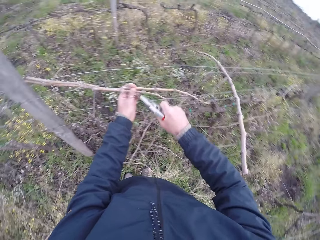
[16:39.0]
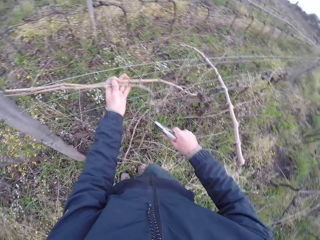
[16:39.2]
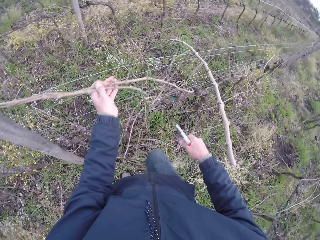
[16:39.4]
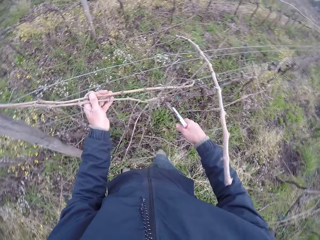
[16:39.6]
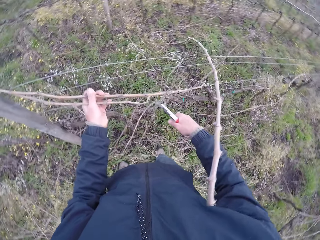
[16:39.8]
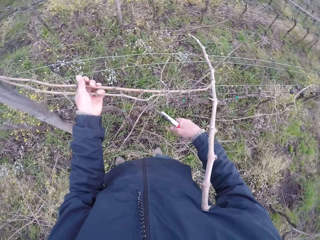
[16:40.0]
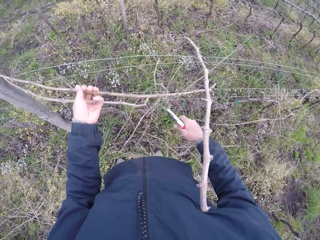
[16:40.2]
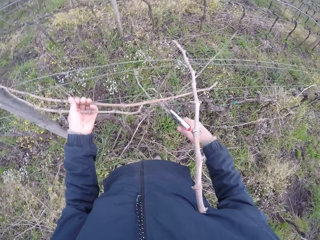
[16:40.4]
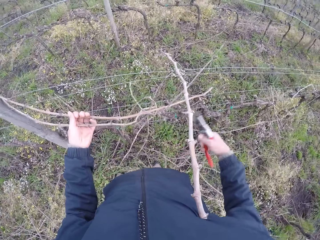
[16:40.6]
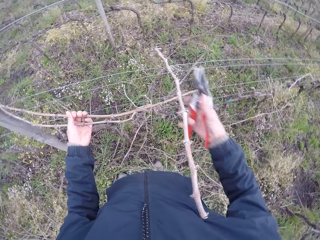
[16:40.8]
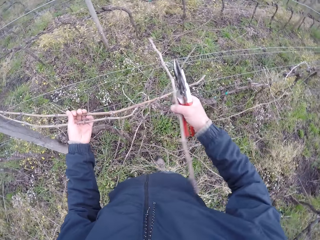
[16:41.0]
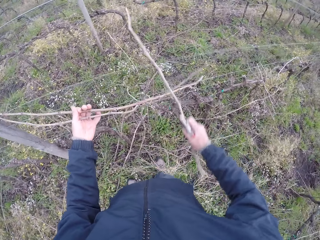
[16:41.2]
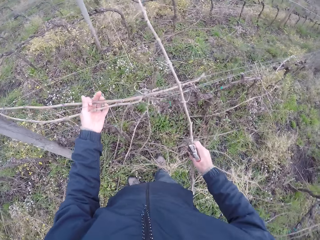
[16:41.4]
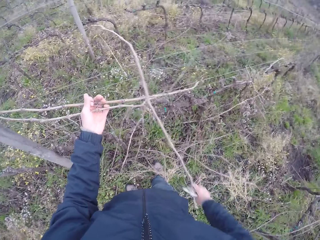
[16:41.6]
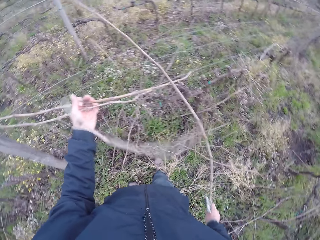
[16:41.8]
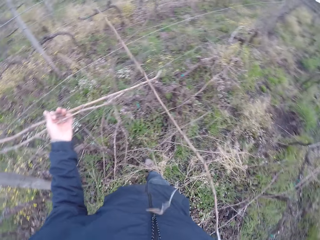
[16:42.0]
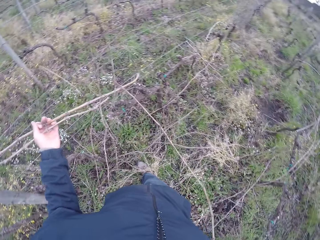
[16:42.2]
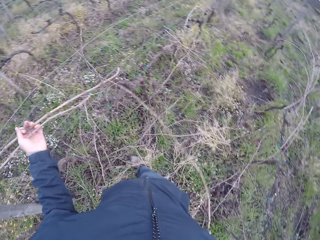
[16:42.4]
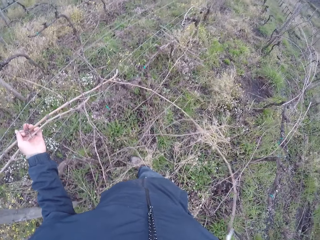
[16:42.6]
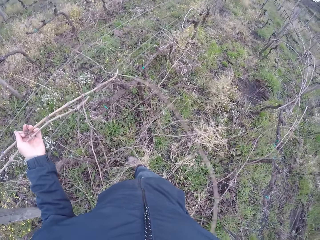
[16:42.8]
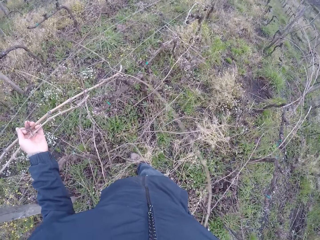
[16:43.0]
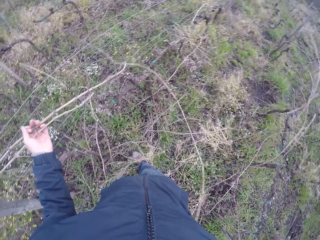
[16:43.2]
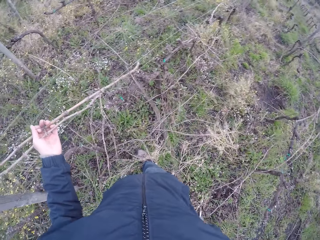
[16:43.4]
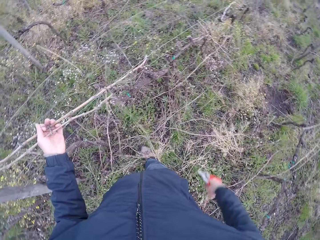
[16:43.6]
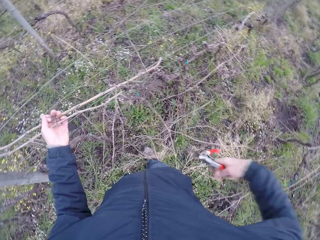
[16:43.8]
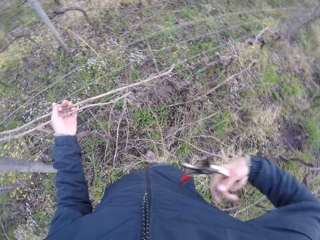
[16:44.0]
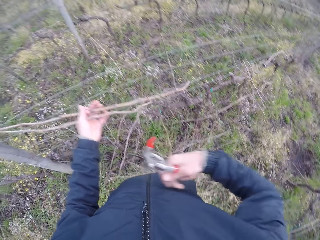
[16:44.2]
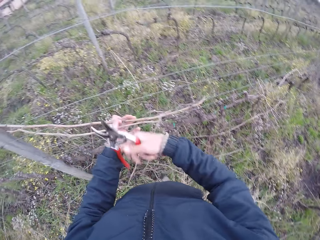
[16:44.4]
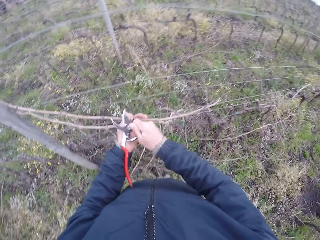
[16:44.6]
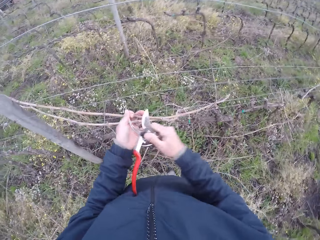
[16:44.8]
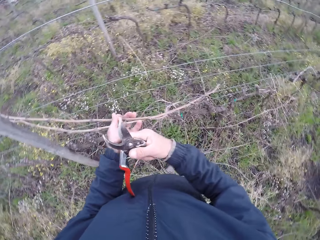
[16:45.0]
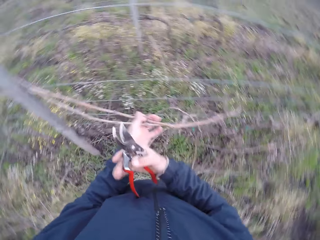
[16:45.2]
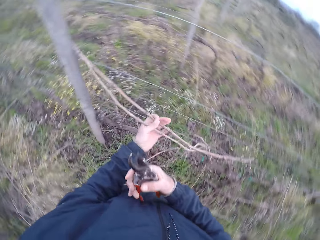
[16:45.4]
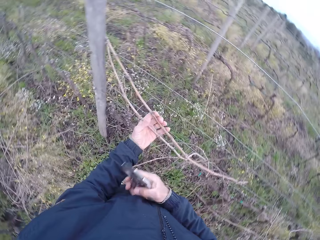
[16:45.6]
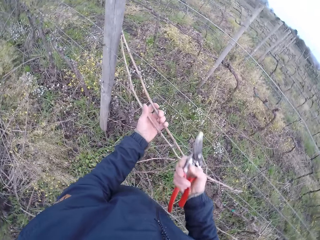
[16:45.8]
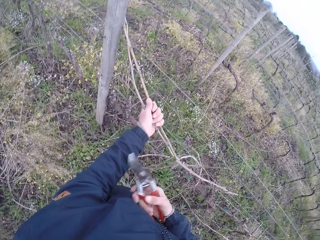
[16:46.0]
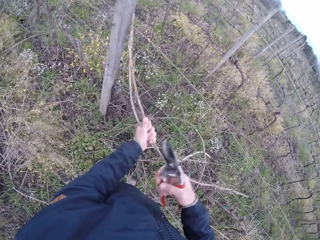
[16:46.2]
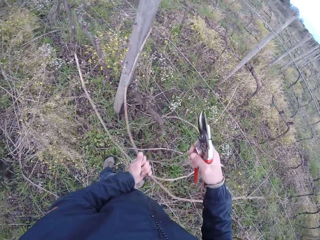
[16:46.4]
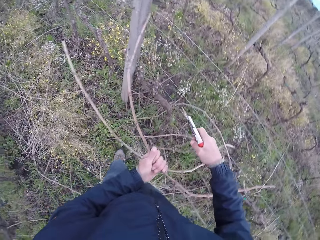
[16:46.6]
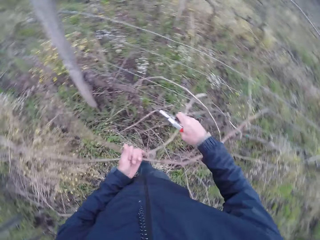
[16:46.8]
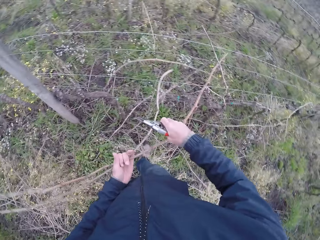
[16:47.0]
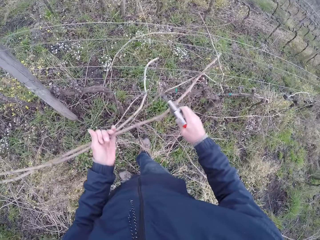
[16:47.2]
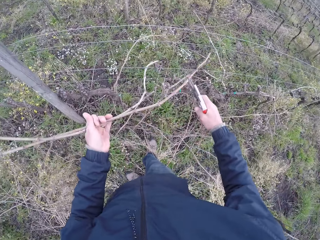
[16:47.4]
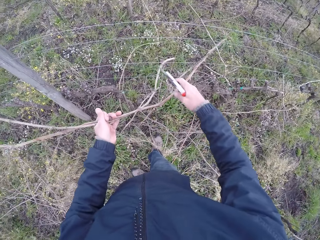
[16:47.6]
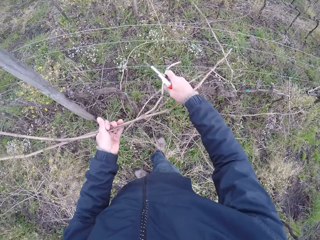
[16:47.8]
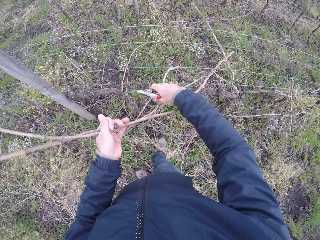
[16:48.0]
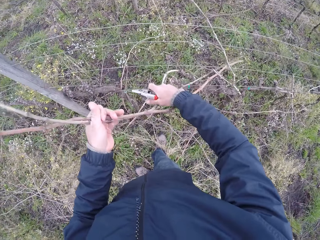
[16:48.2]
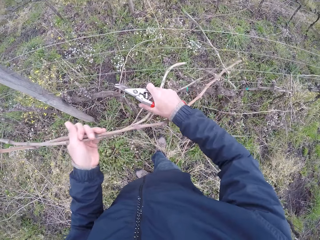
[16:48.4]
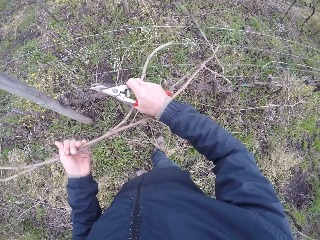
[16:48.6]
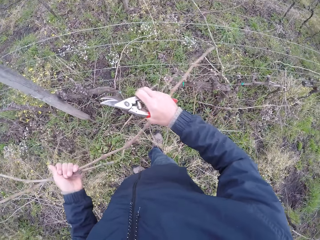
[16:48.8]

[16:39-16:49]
The camera wearer cuts a stem with pliers. He draws out some twigs from the wire fence with his left hand. He draws out some twigs from the wire fence with his right hand. He aligns his pliers. He pulls a stem with a hand.

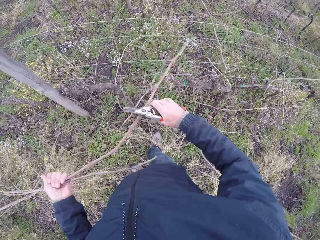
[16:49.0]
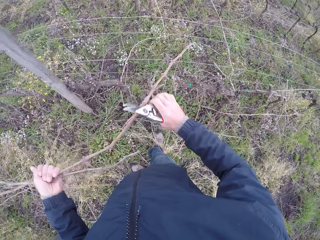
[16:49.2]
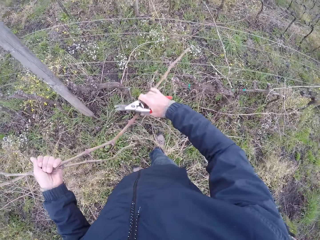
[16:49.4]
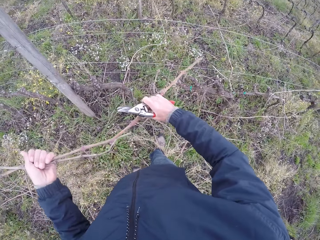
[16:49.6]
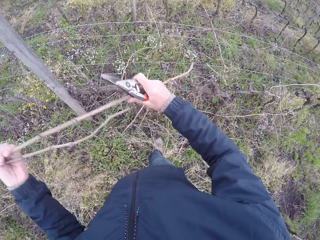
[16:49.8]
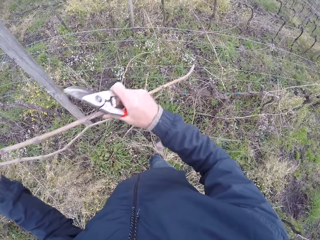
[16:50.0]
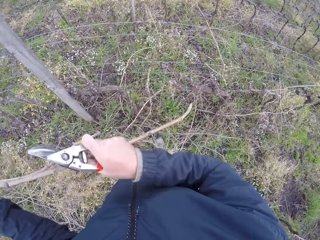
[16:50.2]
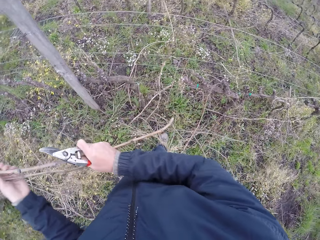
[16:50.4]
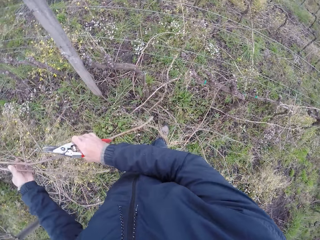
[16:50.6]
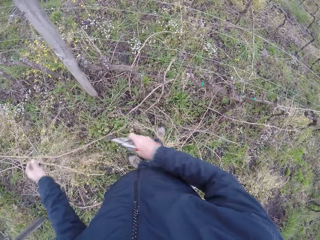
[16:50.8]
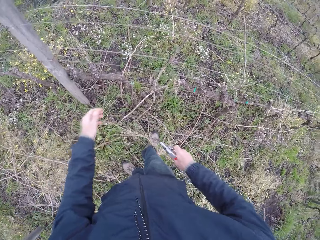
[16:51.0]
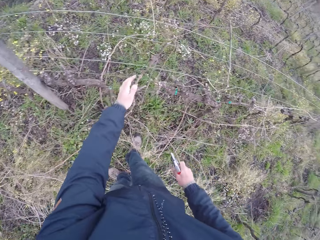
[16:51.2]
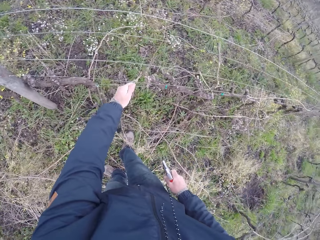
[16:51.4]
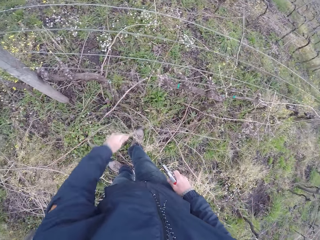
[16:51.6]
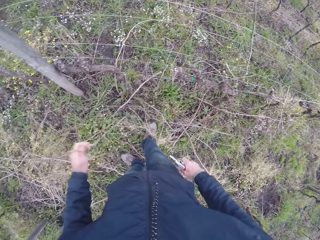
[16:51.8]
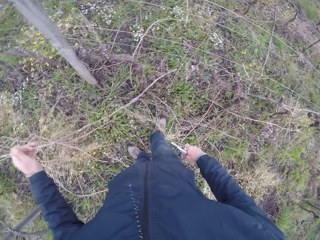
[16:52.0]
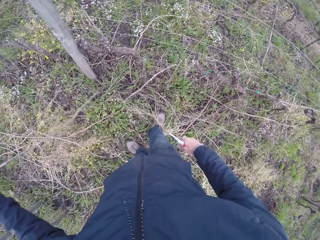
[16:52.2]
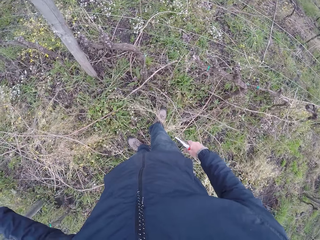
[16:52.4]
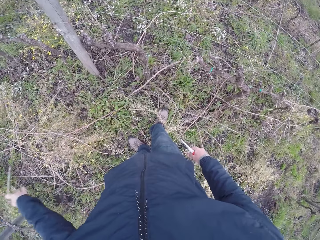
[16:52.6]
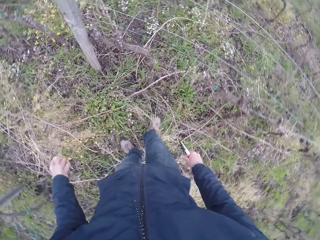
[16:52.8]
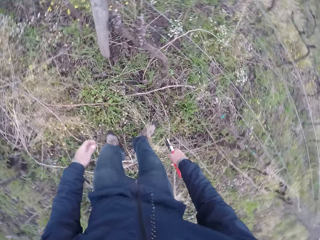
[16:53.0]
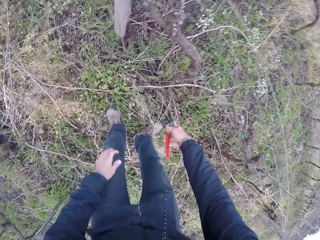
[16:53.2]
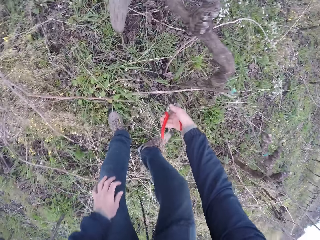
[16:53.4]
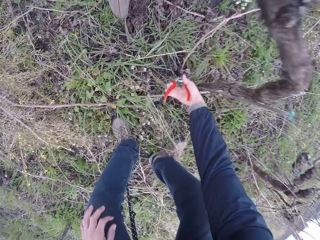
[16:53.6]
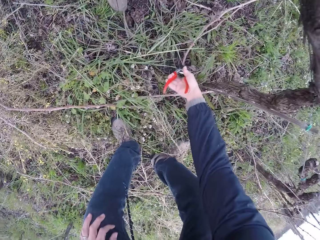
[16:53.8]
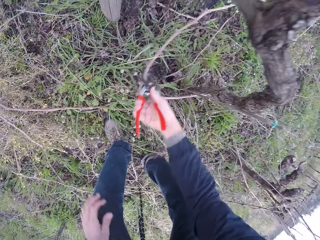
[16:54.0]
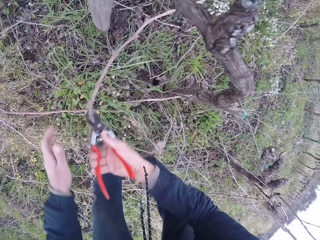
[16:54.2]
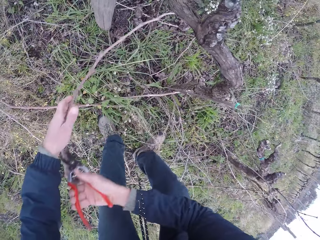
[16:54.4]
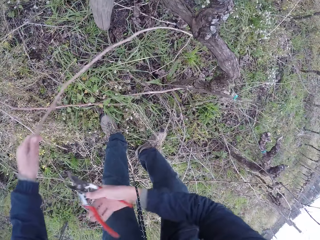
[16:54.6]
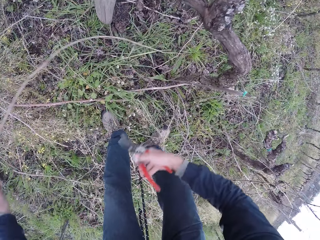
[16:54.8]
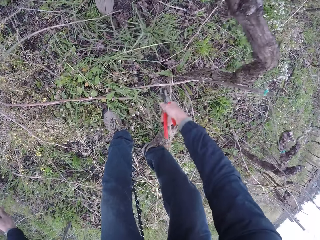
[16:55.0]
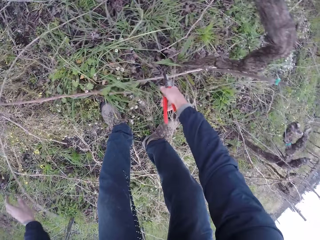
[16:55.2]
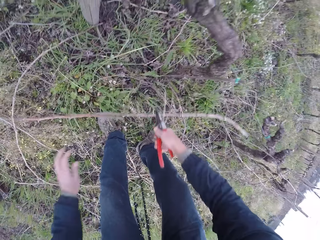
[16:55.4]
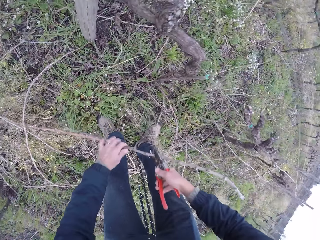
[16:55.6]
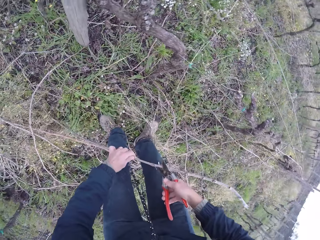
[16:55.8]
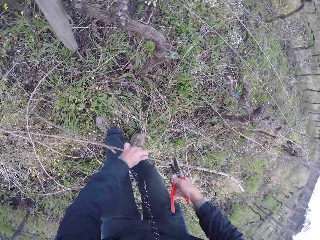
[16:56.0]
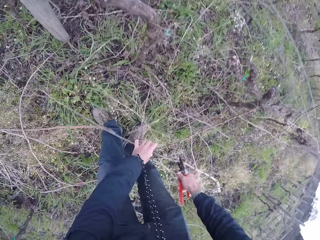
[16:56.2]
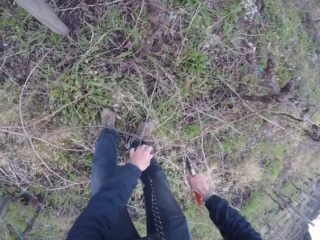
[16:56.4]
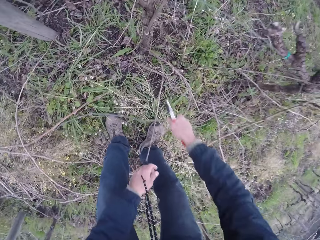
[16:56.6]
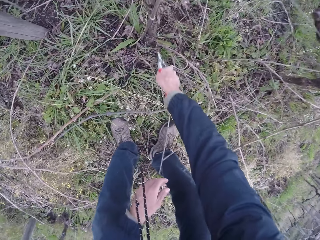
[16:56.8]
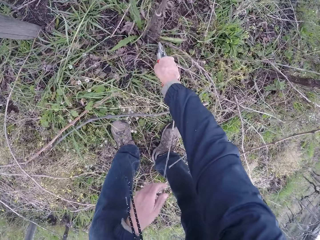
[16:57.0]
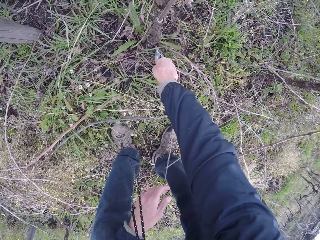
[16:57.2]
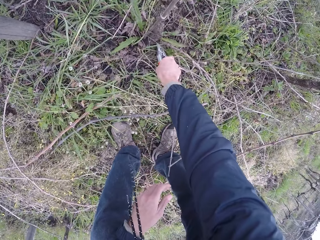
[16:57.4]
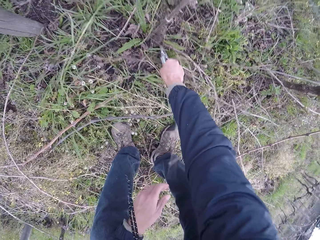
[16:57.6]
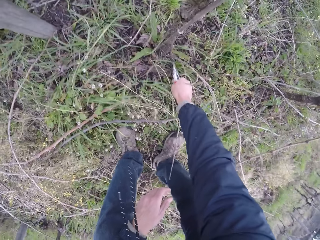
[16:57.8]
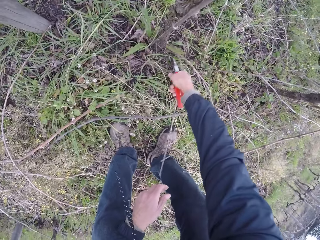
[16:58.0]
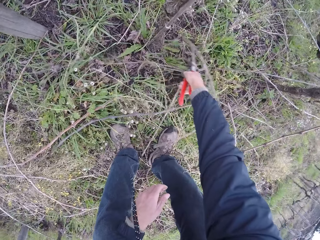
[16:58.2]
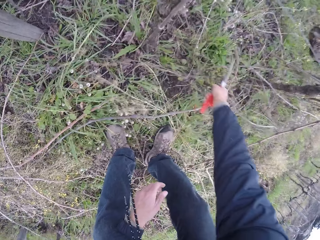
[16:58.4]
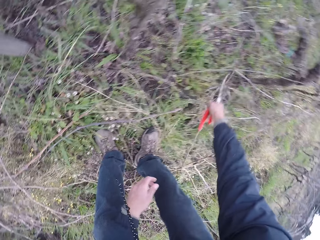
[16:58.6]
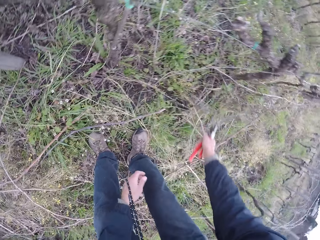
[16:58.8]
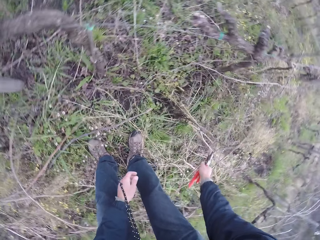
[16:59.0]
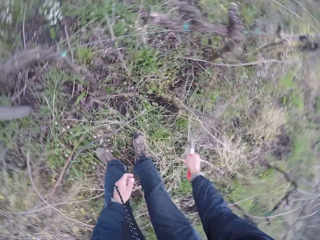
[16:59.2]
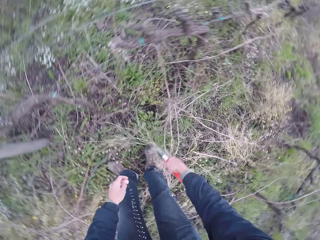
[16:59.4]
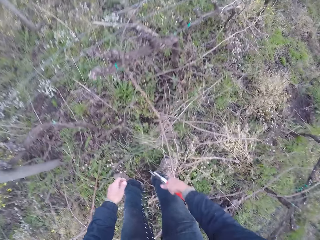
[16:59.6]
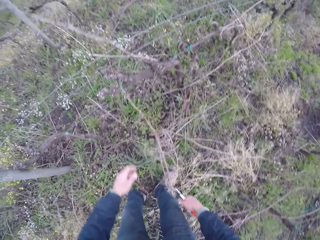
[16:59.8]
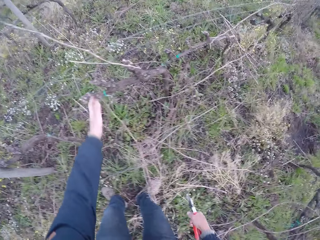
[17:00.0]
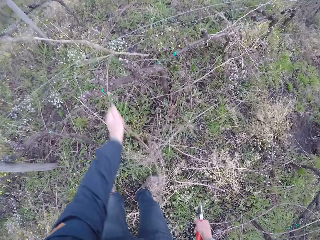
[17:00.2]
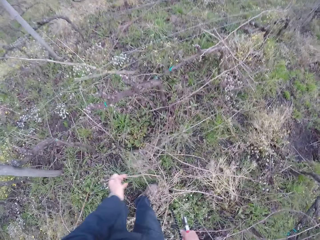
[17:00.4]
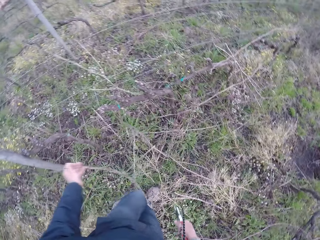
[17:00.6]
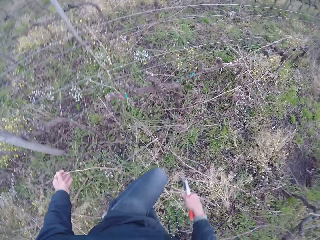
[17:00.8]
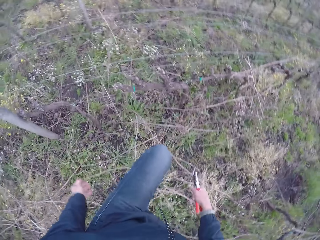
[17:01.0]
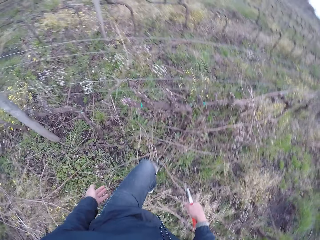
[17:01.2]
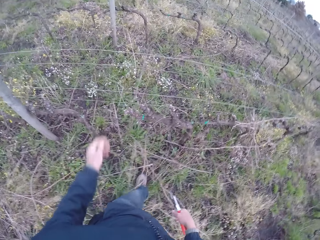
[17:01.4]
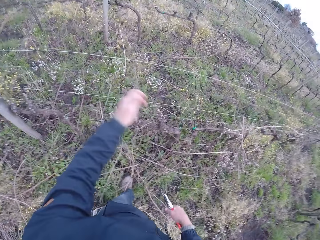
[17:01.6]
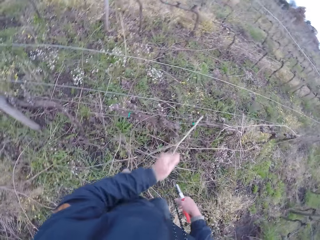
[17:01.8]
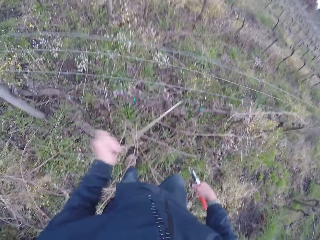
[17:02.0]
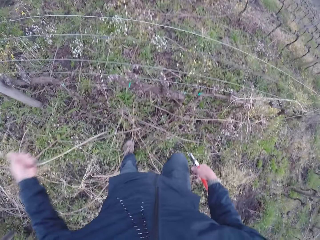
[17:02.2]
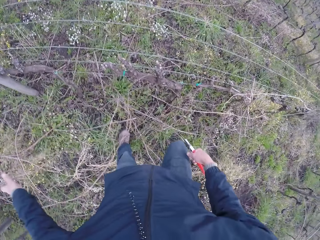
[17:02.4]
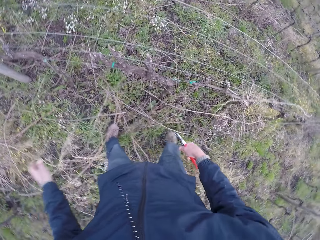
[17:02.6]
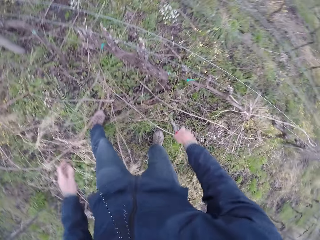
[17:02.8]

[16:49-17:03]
The camera wearer drops the twigs or stems on the ground with his hands. He draws out a twig from the wire fence with his left hand. He drops the twig on the ground with his left hand. He picks up a twig from the ground with the cutter in his right hand. He passes the twig from the cutter to his left hand. He picks up a twig from the ground with the cutter in his right hand. He cuts the twig with the cutter in his right hand. He cuts a twig on the ground with the cutter in his right hand. He spreads grass on the ground with his hand. He draws out some twigs from the wire fence with his left hand. He throws down a stem, pulls a stem with a hand, and throws down a stem.
